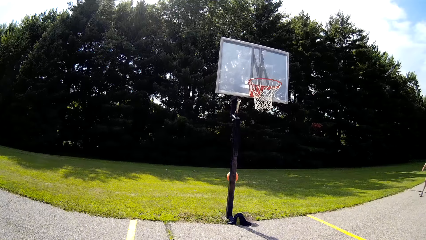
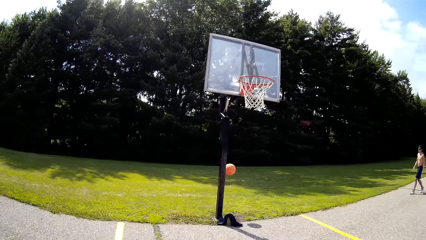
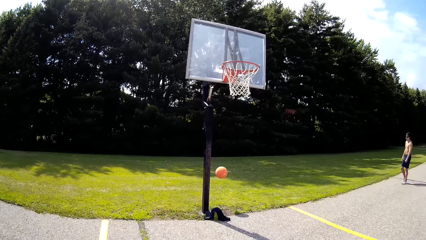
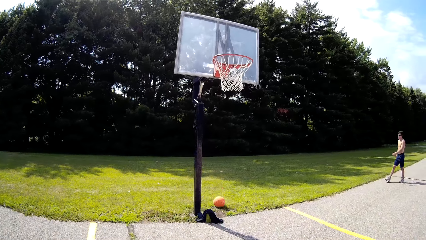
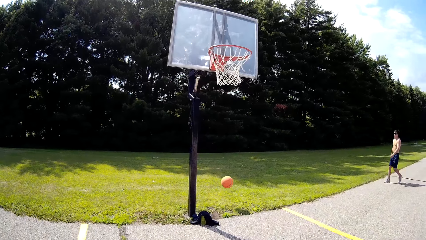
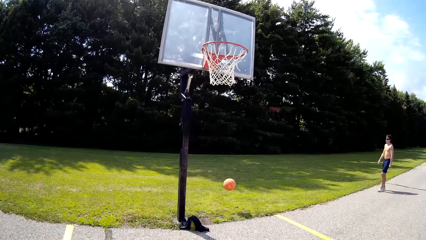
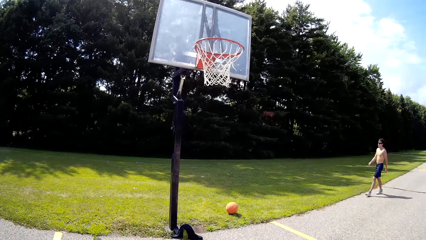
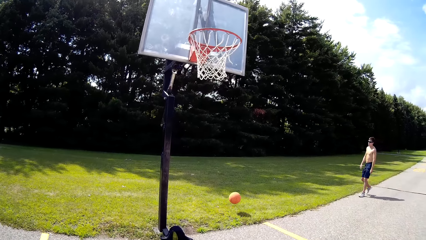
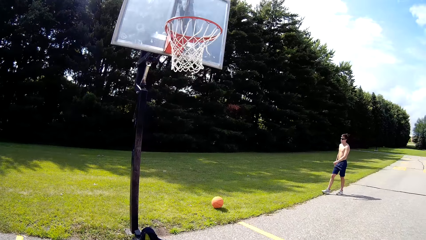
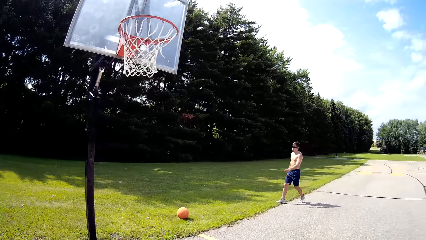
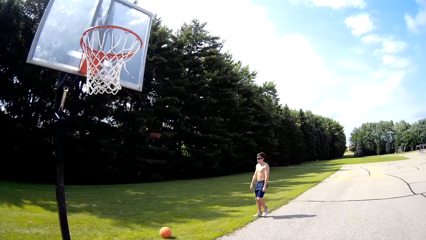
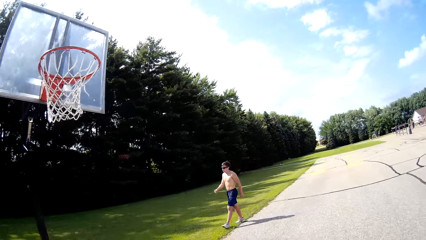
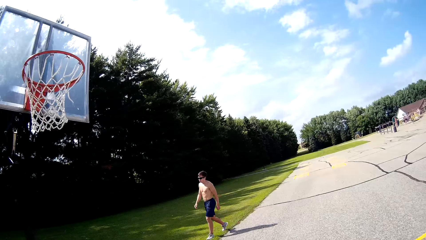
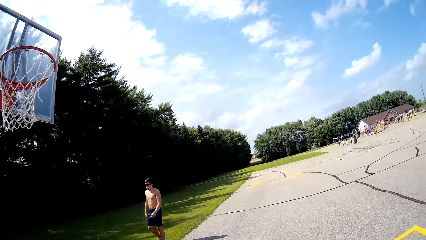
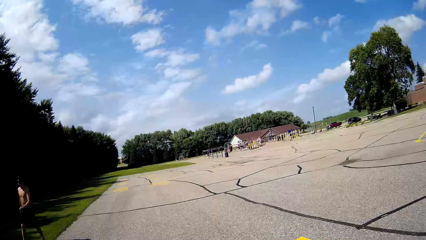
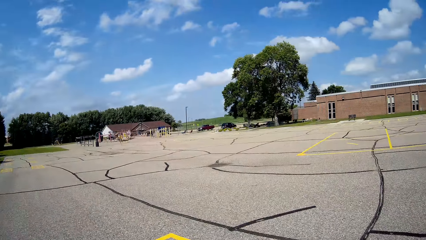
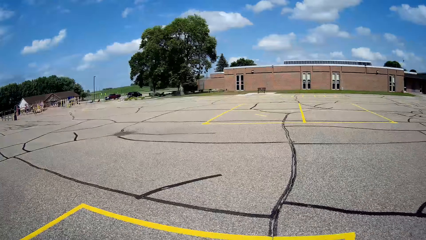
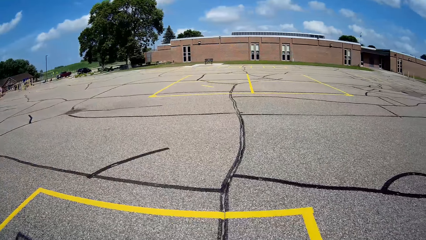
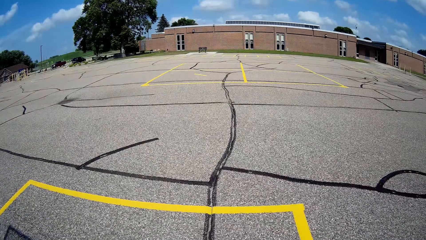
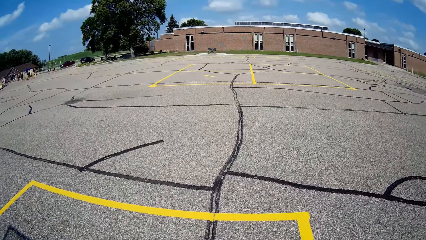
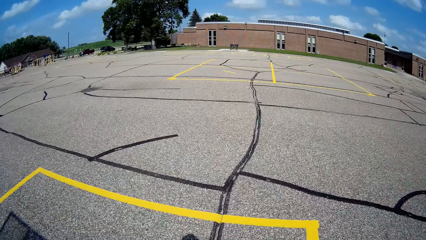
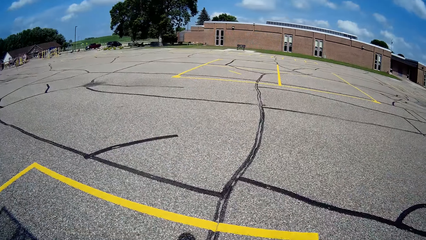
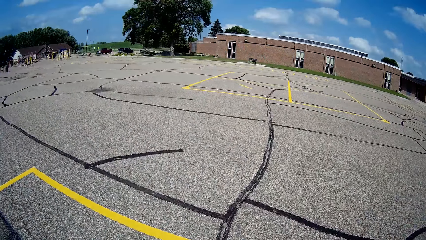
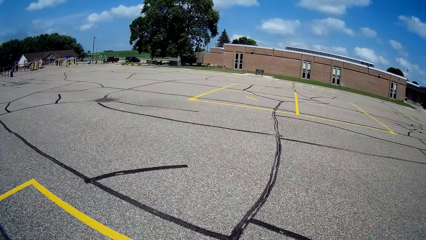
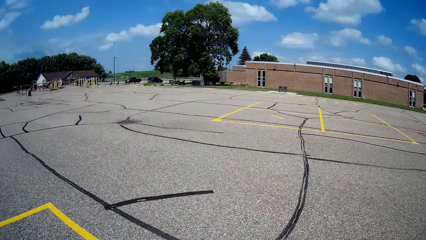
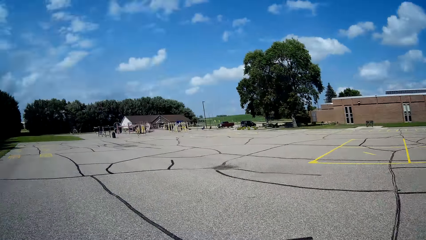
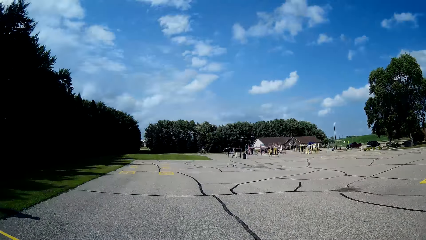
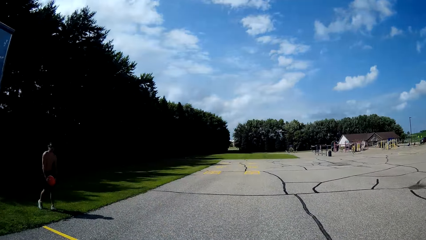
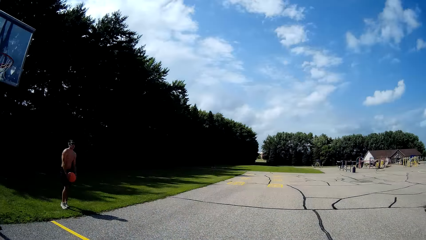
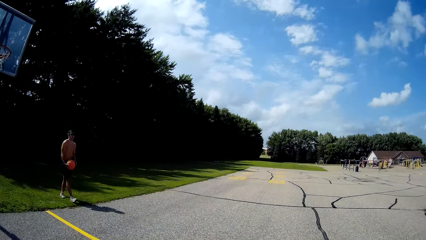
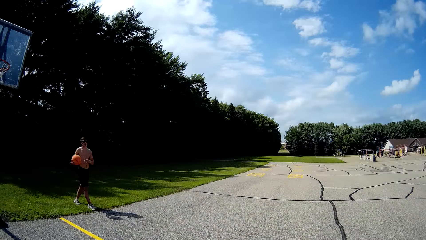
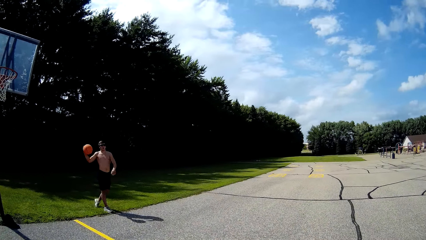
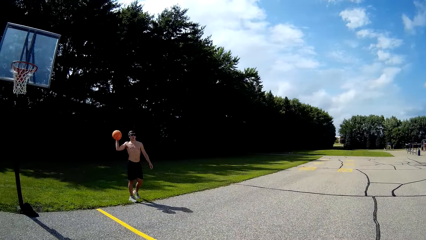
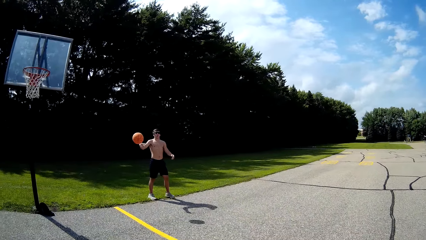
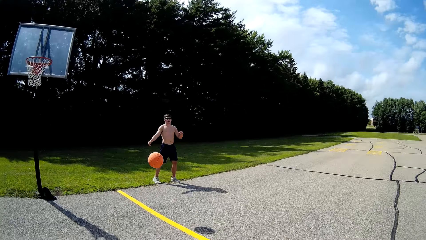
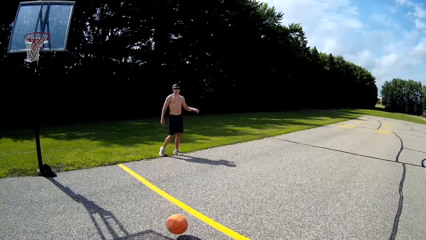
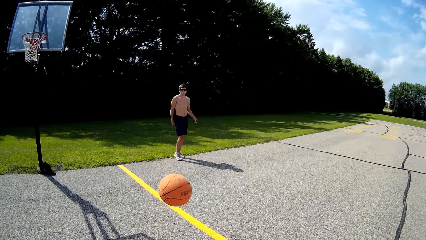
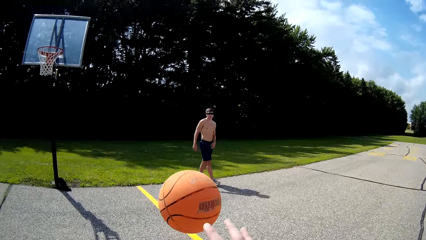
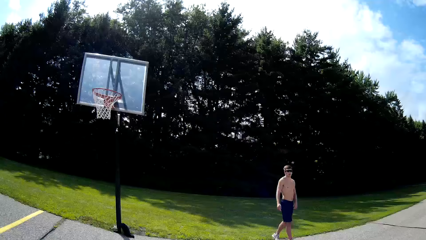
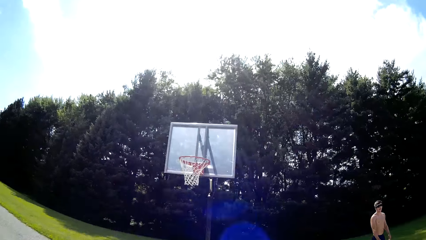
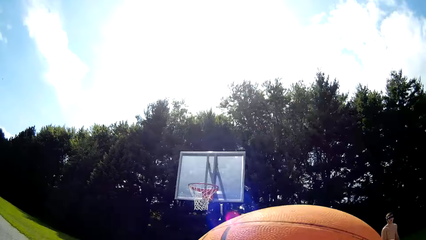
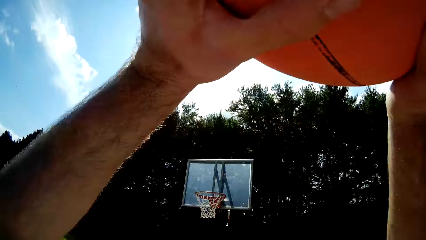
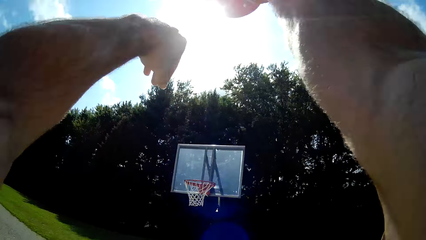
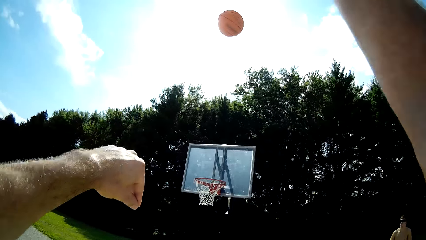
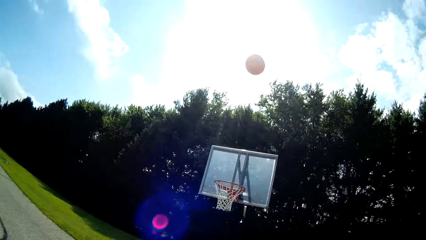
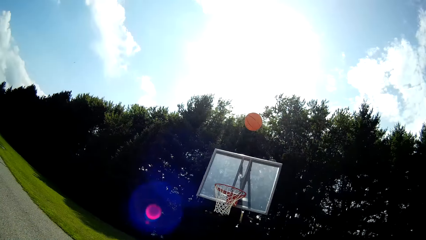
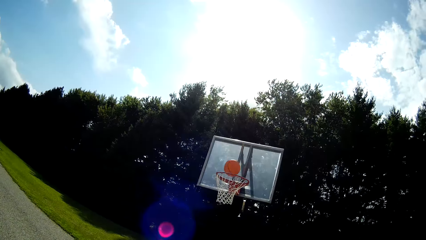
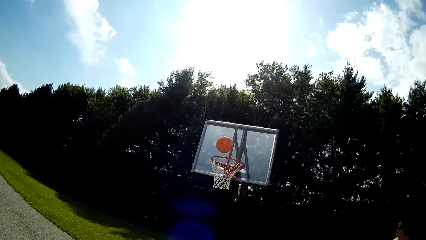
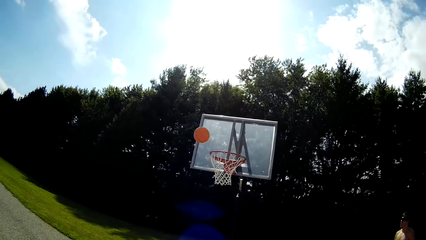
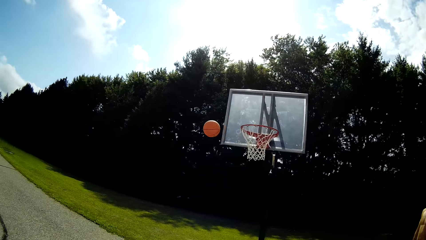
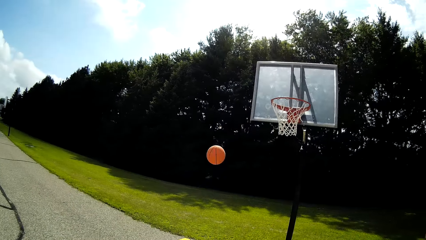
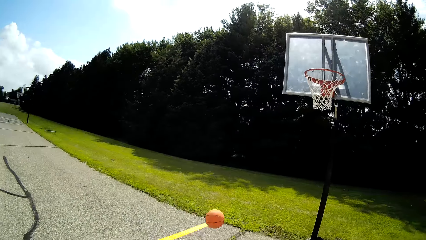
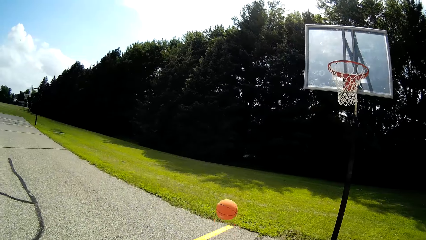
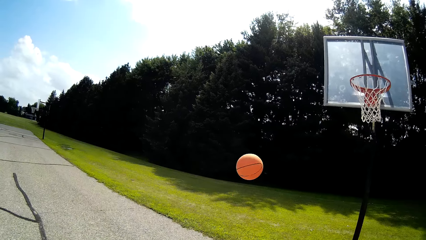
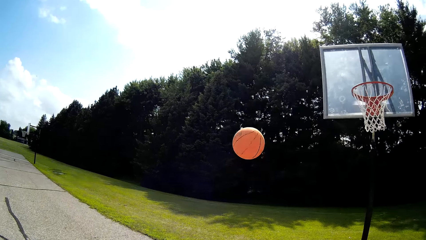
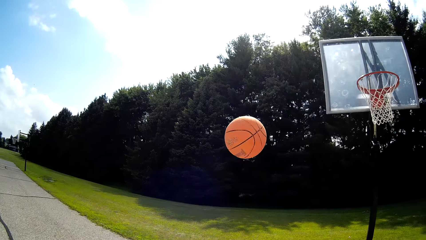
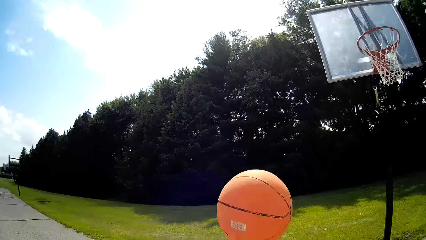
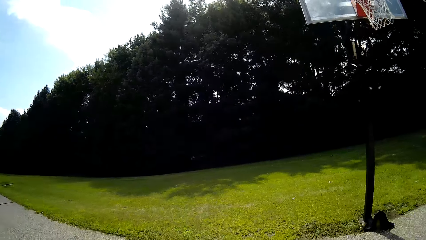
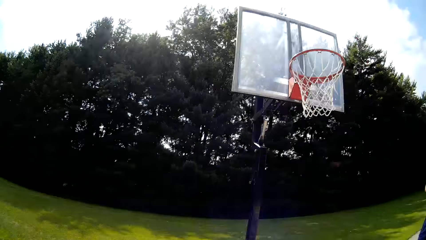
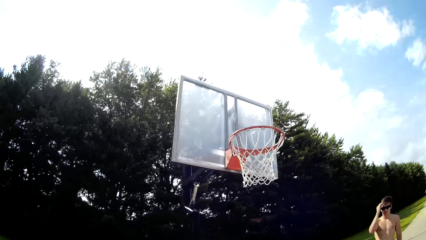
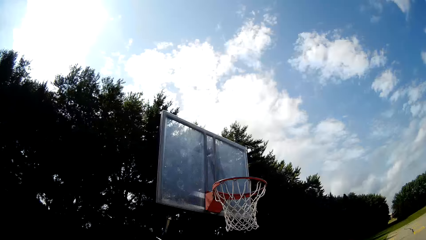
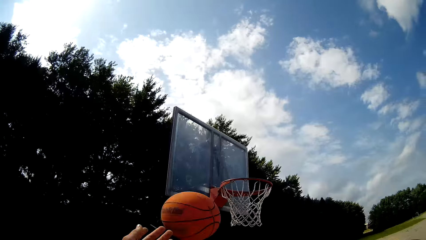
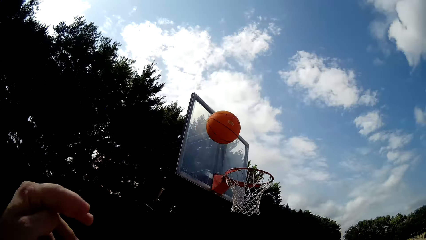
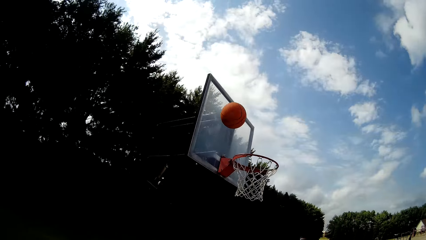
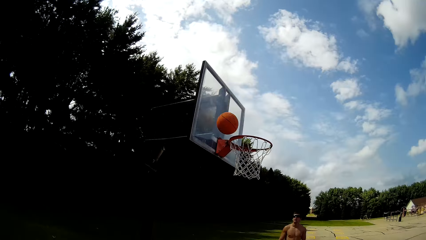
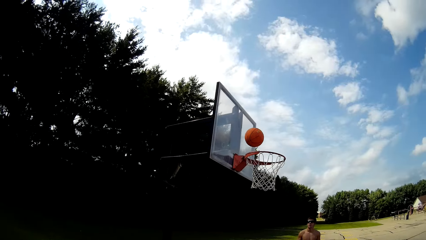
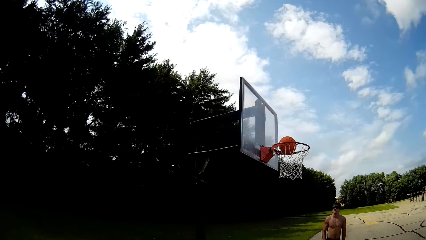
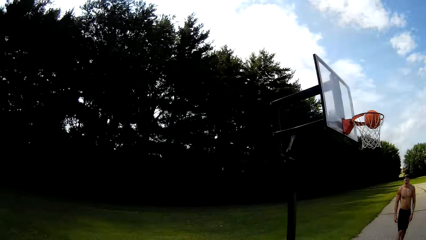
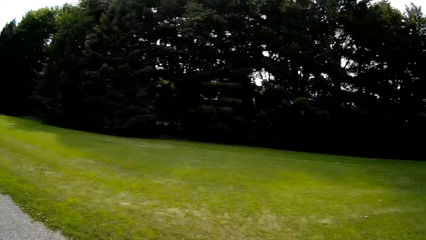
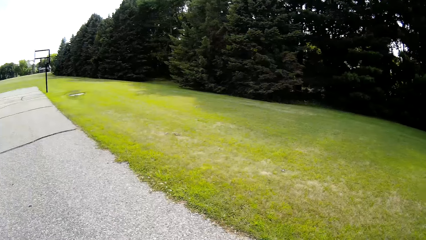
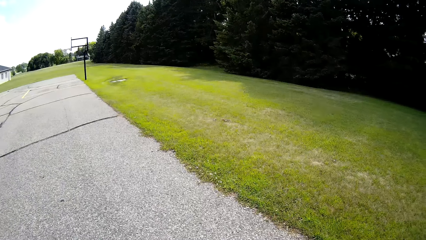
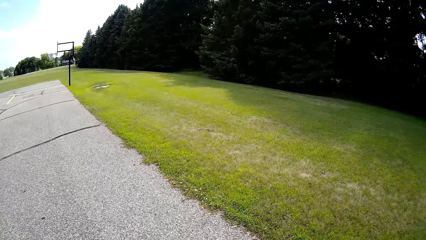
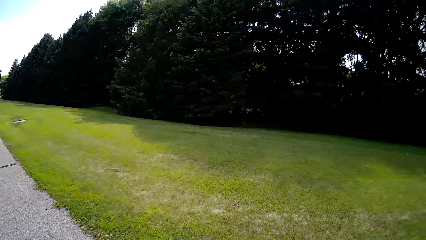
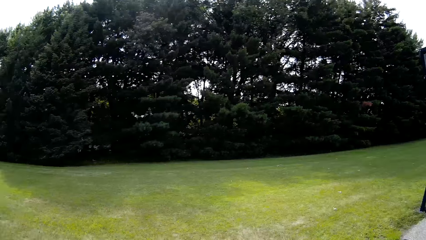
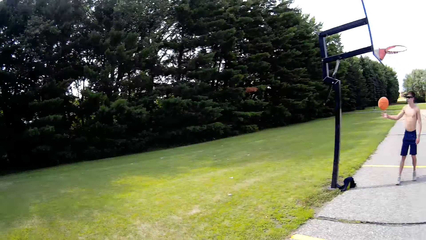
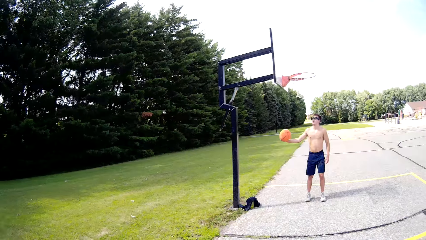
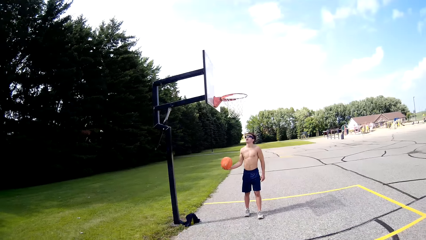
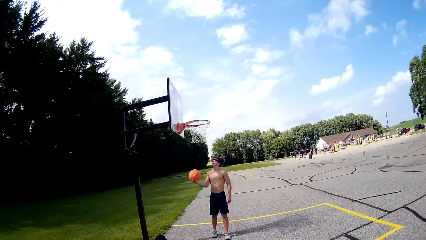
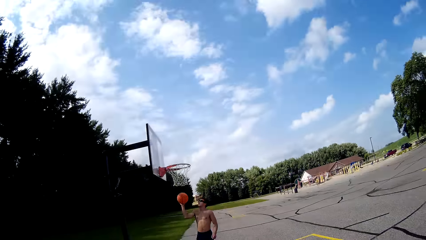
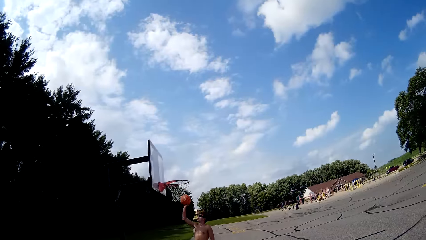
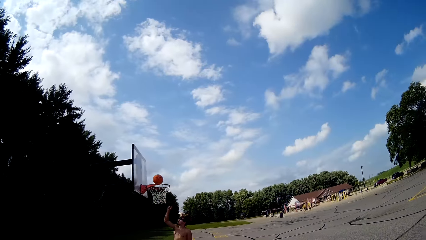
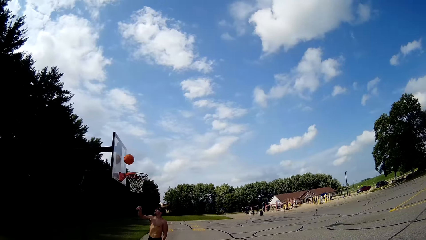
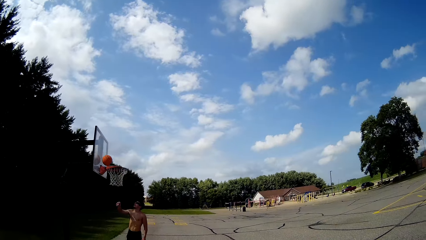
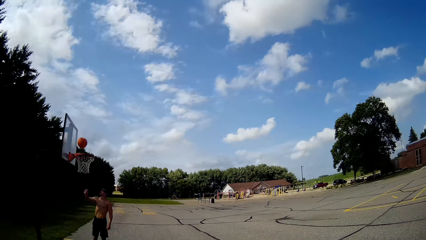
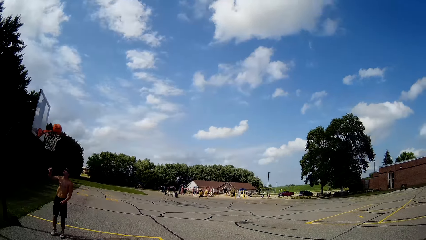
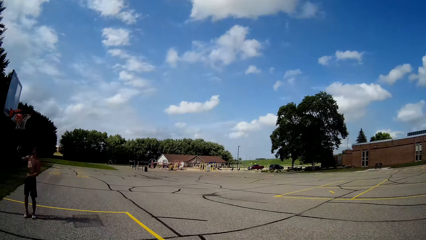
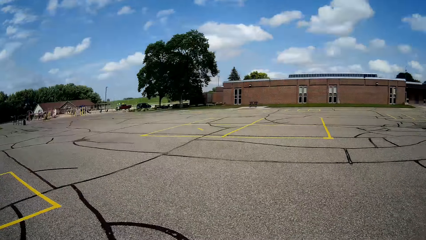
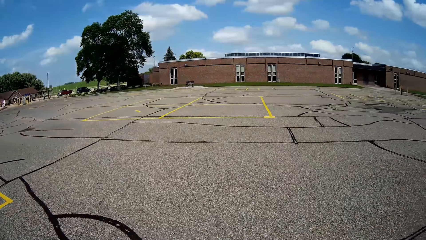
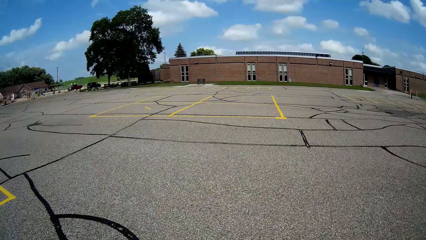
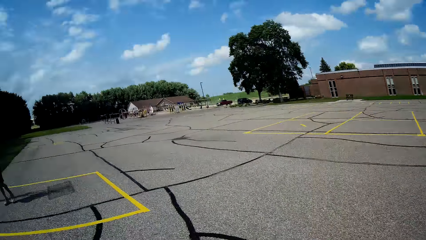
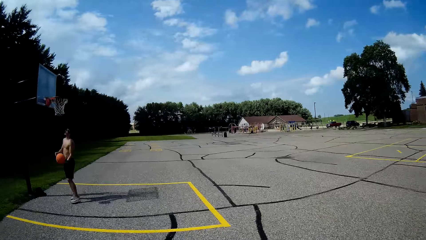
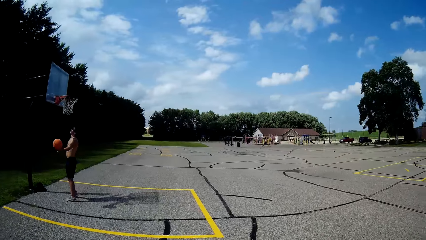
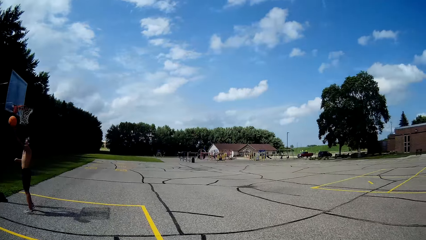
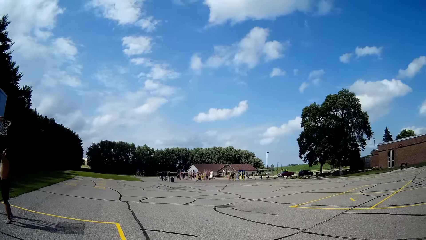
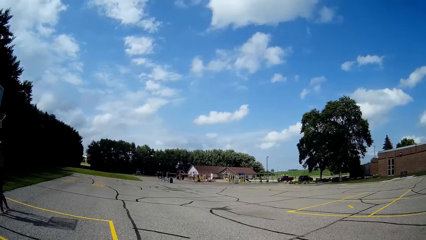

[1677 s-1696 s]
A man walks towards the ball. The man picks up the ball. The camera wearer walks. They look around. The man throws the ball to the camera wearer. The camera wearer picks up the ball. They throw the ball. They pick up the ball. They throw the ball in the basket. The man takes the ball and throws the ball in the basket, in the net.
